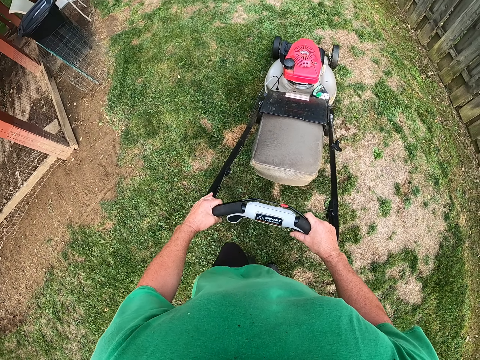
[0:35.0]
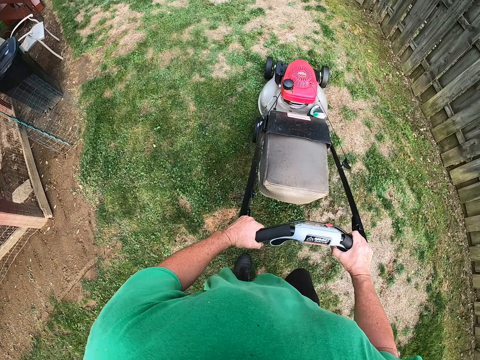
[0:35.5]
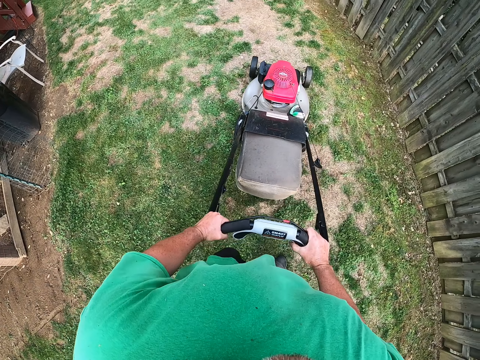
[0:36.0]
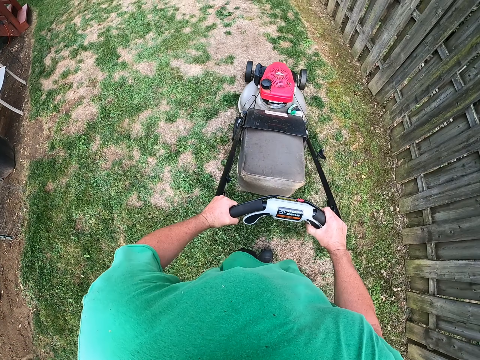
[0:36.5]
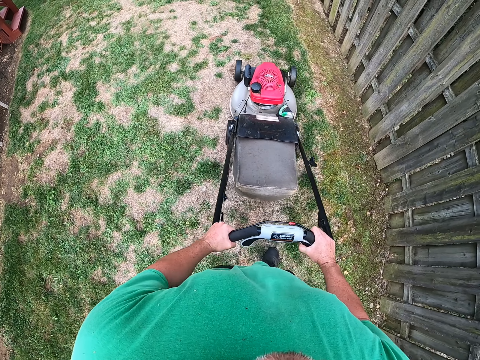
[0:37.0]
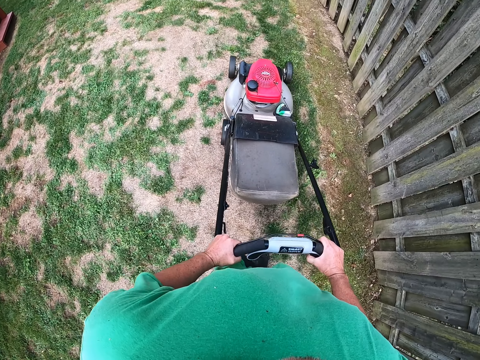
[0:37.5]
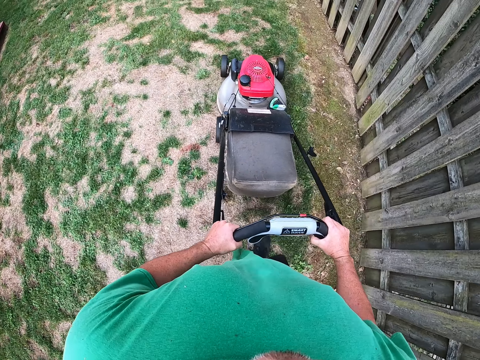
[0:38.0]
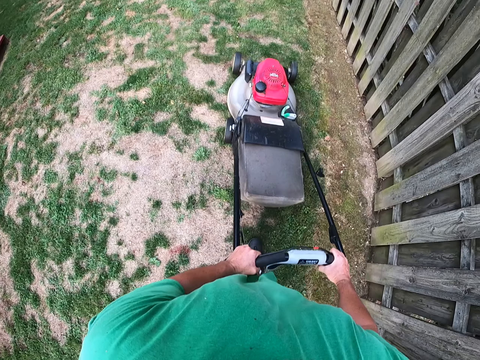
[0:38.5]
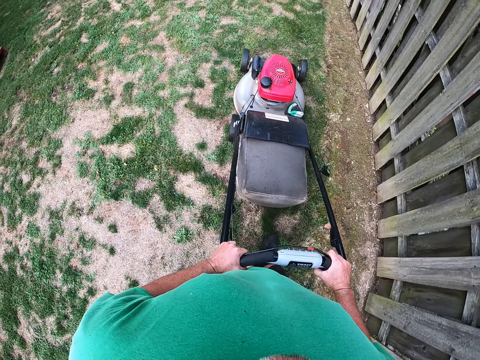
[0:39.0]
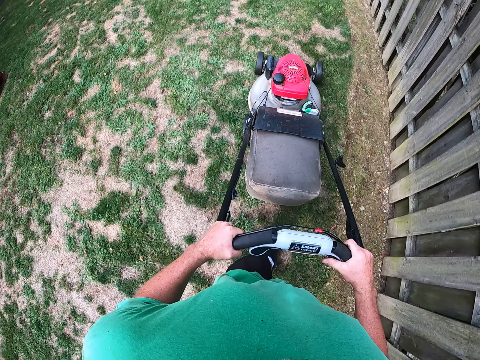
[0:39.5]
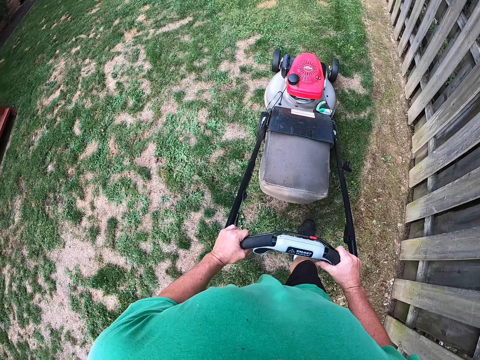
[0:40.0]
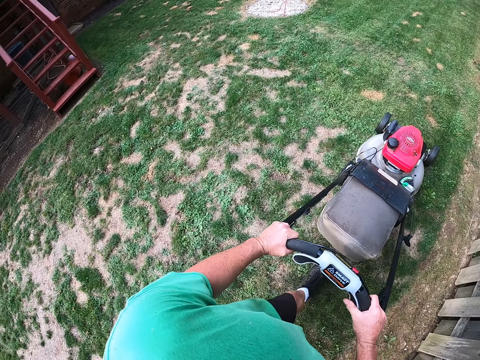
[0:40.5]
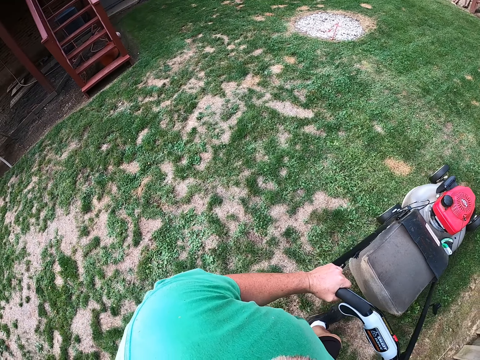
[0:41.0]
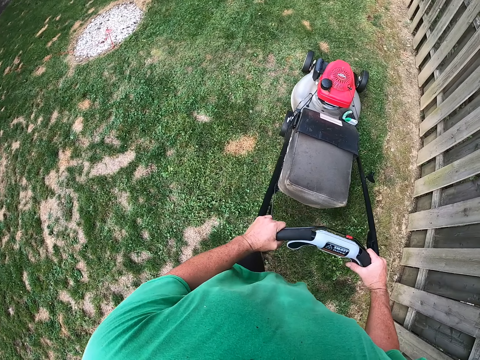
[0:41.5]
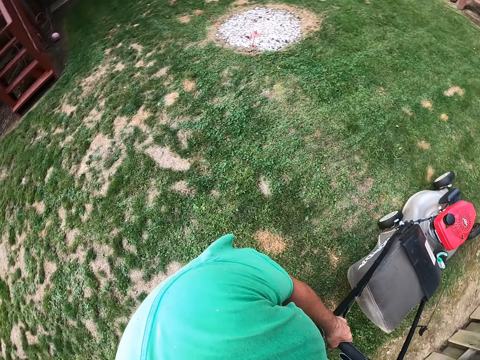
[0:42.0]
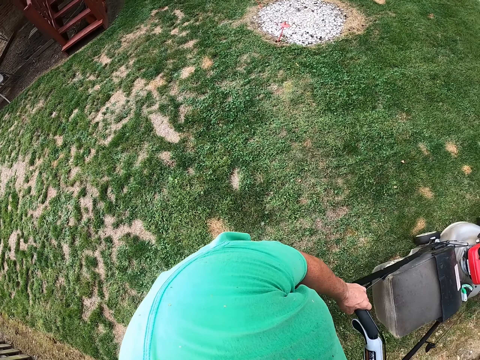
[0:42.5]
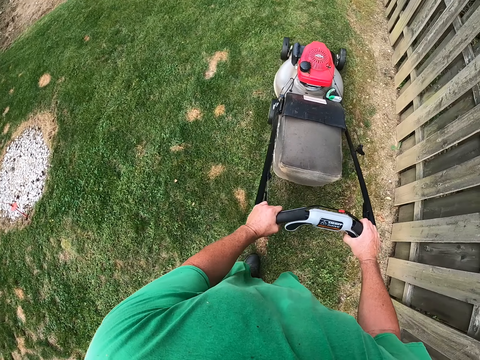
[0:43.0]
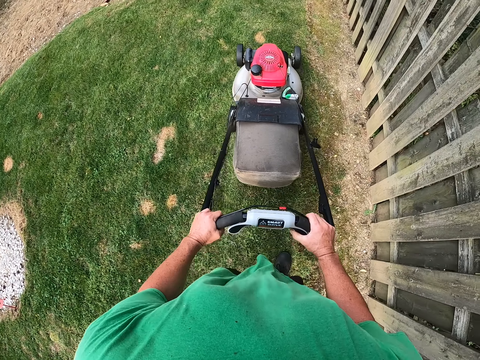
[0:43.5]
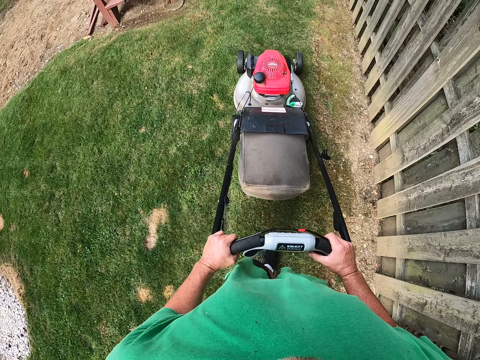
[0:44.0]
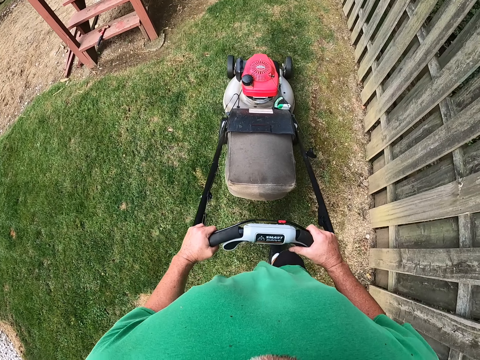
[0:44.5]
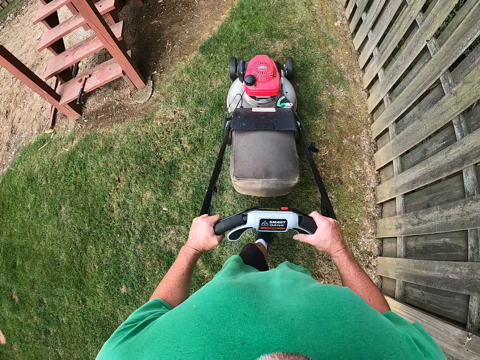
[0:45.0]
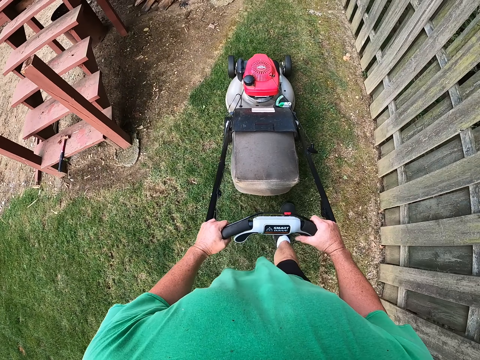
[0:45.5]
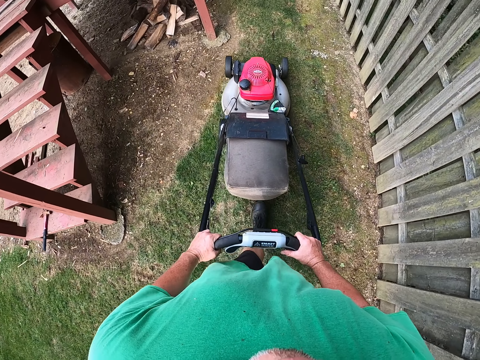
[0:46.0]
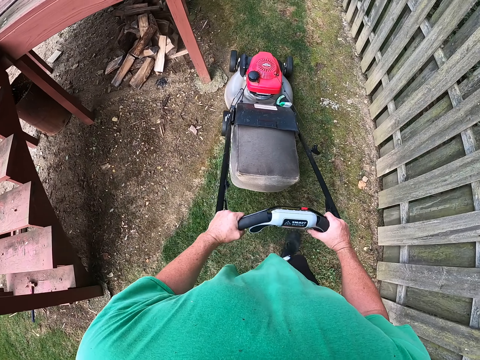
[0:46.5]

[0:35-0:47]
The camera wearer cuts the grass with a lawn mower machine. They look around.

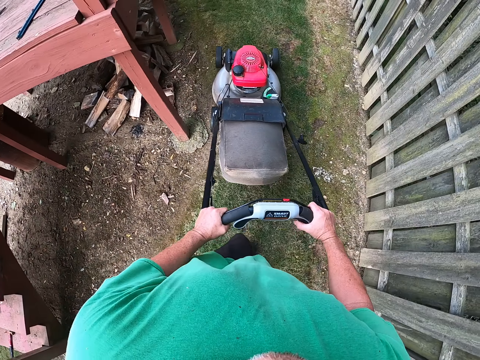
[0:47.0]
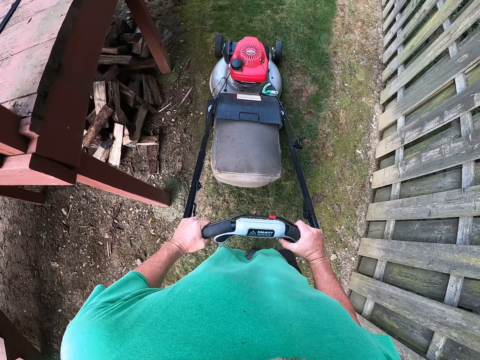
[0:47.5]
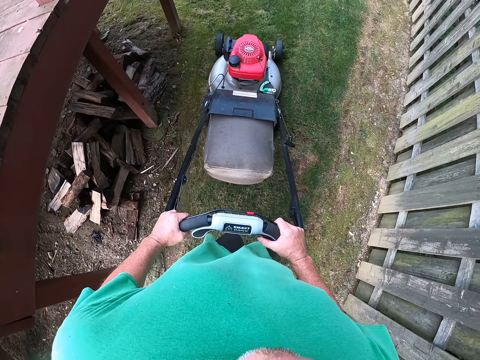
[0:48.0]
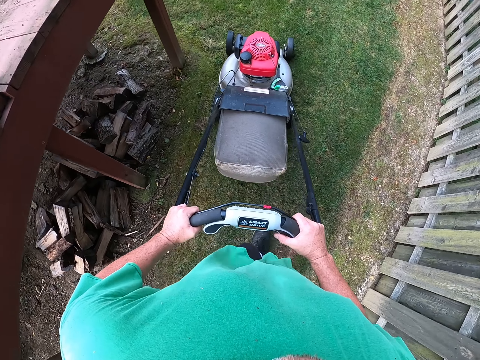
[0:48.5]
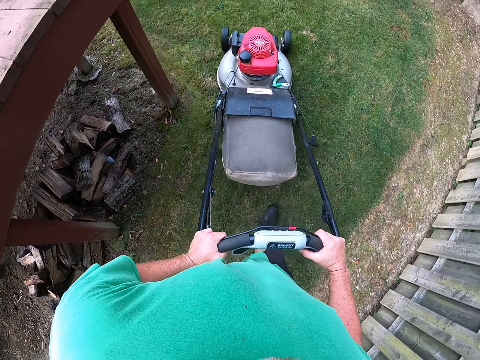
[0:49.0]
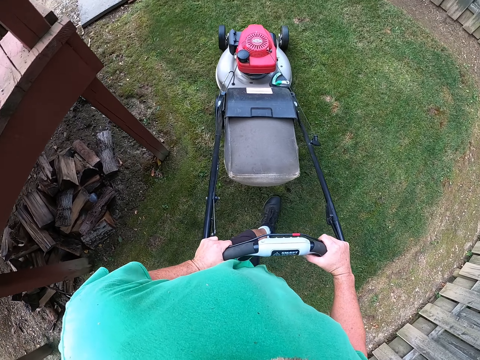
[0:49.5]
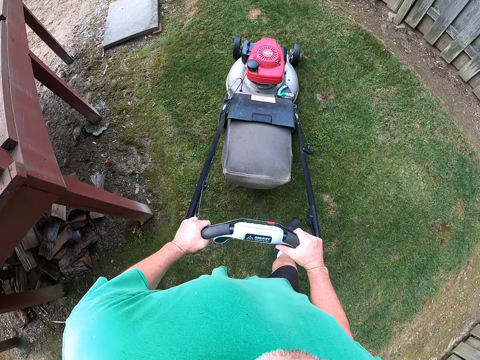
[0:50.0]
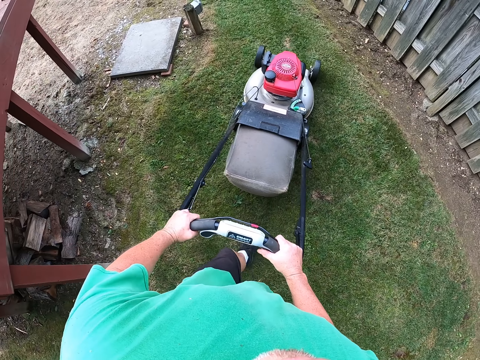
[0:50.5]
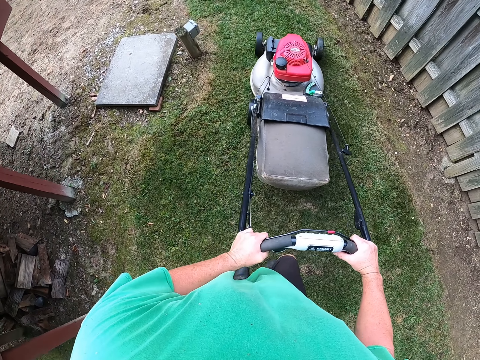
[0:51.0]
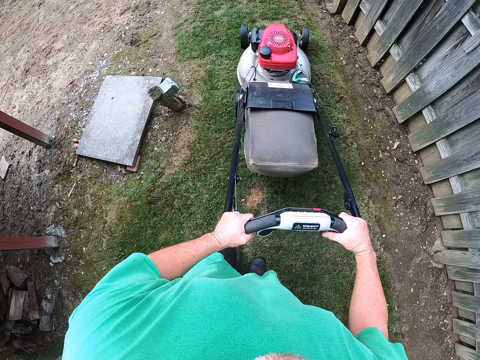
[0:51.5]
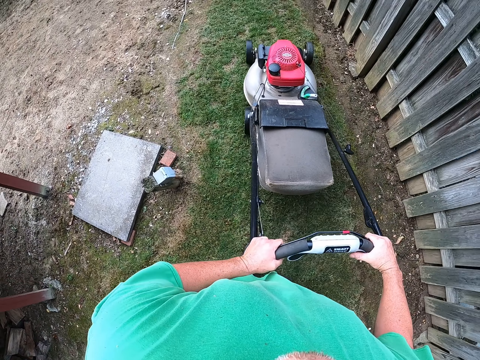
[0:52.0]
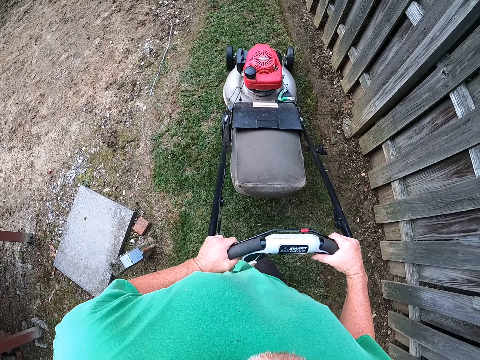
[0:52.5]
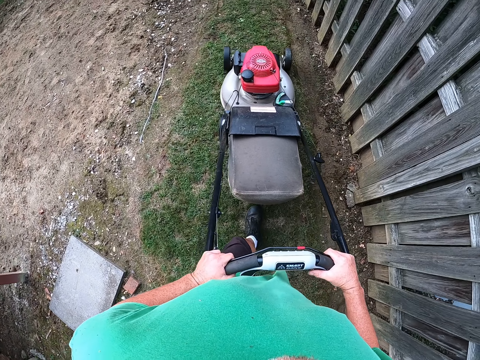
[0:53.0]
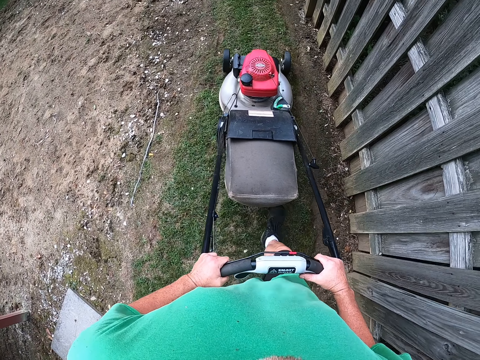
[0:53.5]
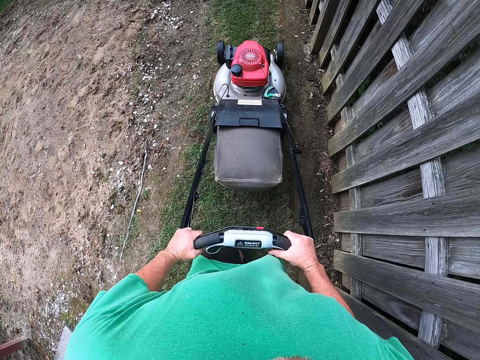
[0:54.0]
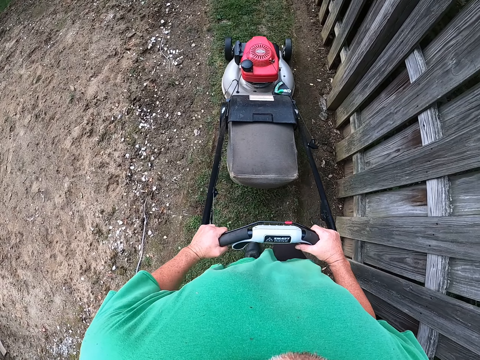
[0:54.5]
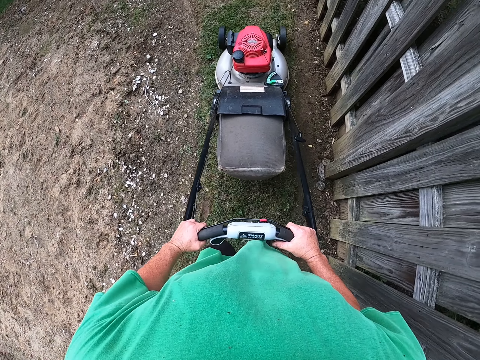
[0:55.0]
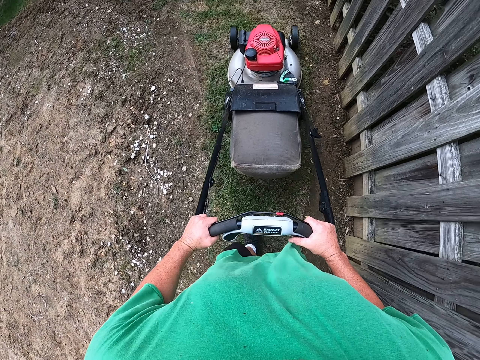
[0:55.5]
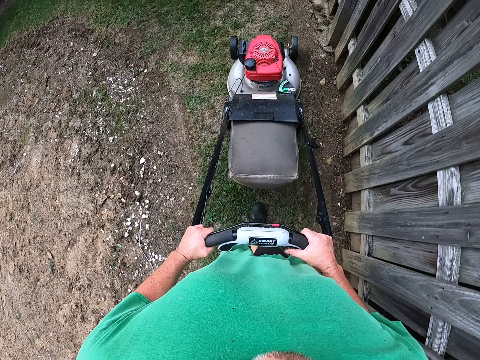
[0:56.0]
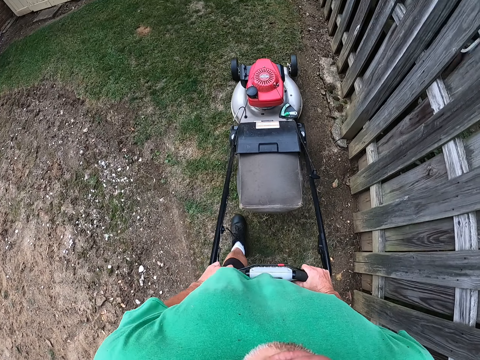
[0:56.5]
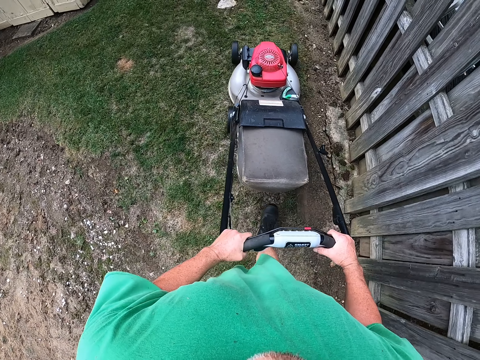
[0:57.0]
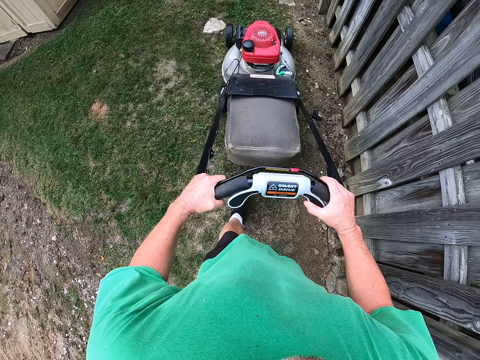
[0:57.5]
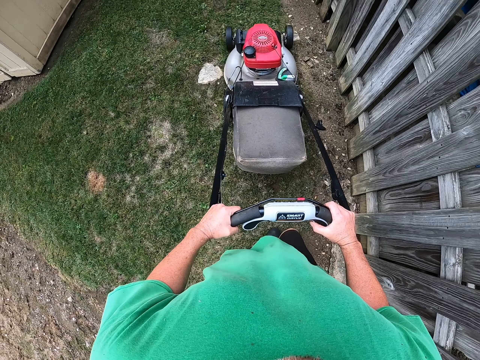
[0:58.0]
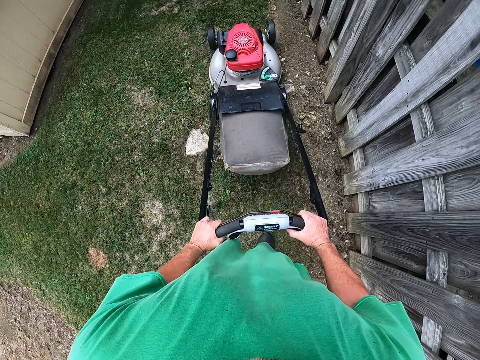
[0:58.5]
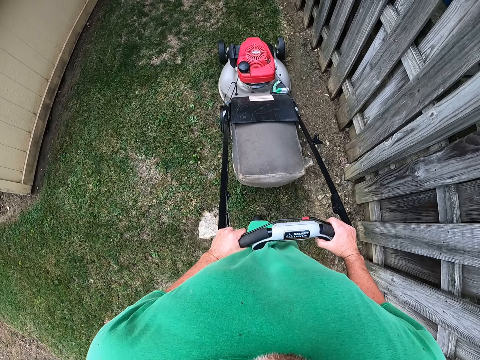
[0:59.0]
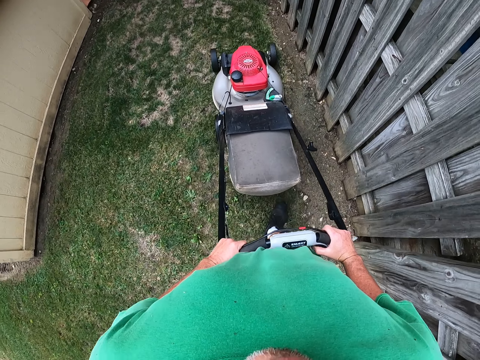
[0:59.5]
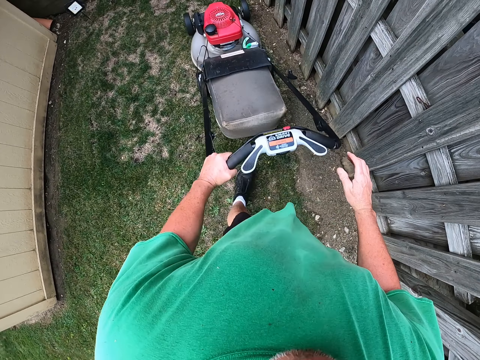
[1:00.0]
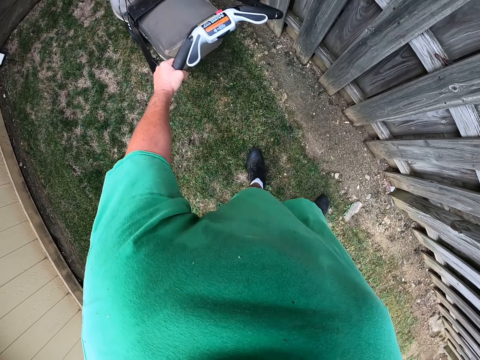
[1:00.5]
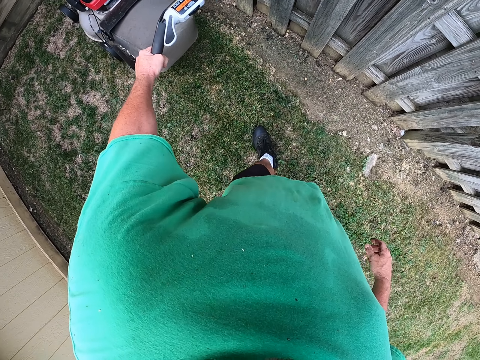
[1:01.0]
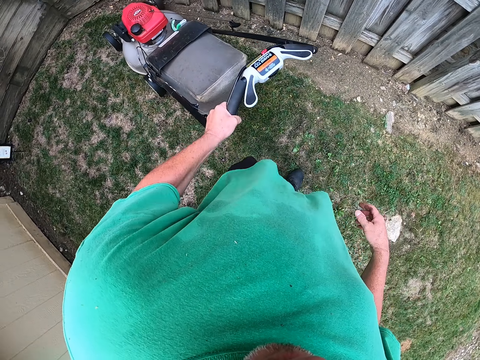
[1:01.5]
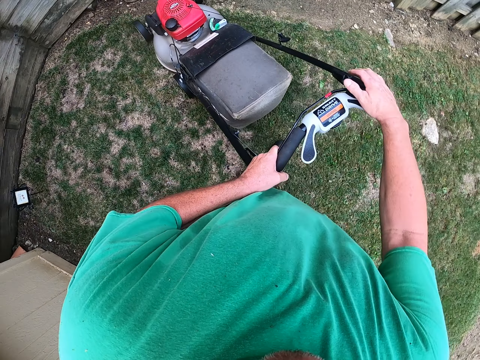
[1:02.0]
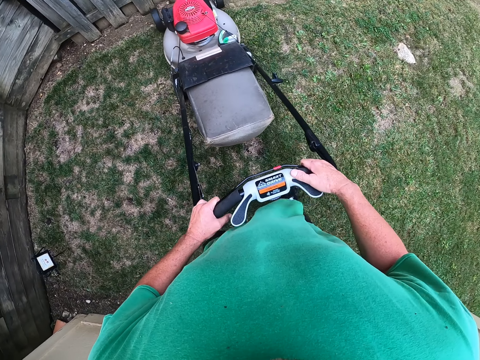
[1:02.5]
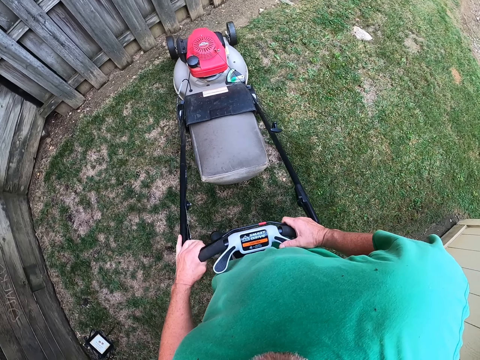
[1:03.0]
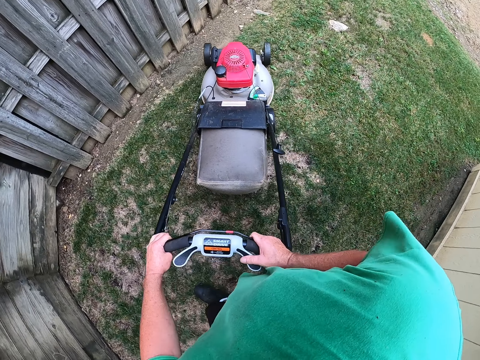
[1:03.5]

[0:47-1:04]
The camera wearer turns the lawn mower. They cut the grass with the lawn mower. They pause the lawn mower. They reverse the lawn mower. They turn the lawn mower.
